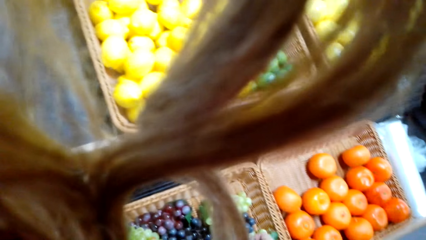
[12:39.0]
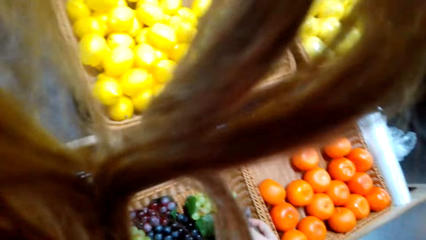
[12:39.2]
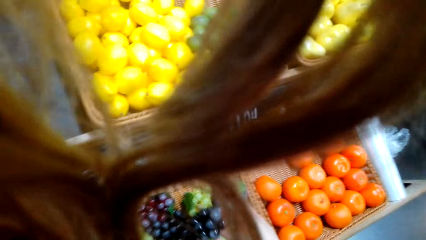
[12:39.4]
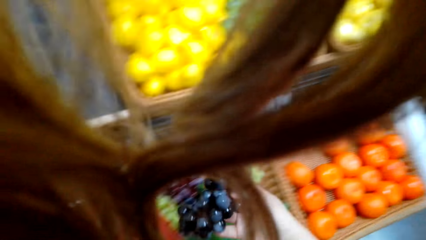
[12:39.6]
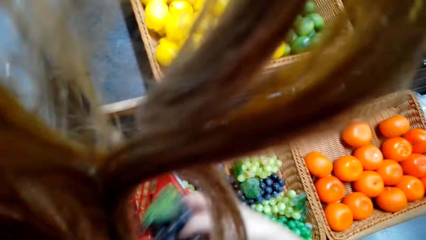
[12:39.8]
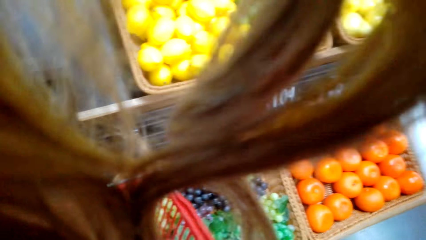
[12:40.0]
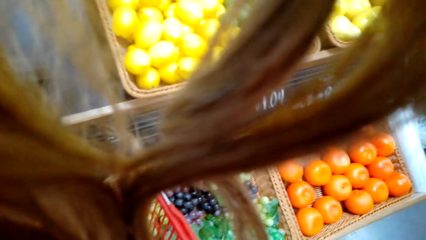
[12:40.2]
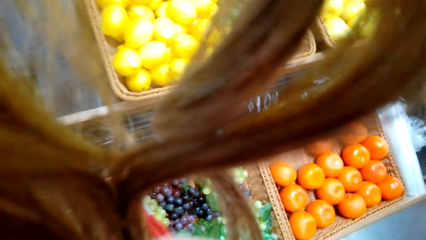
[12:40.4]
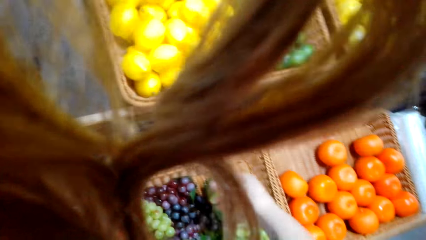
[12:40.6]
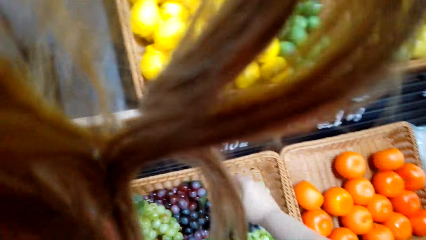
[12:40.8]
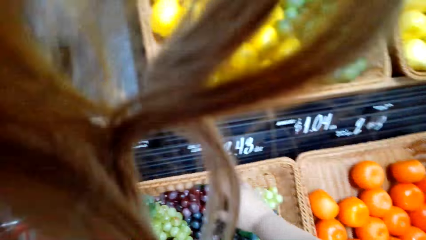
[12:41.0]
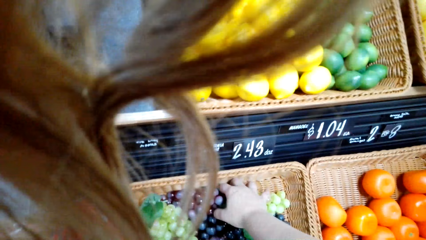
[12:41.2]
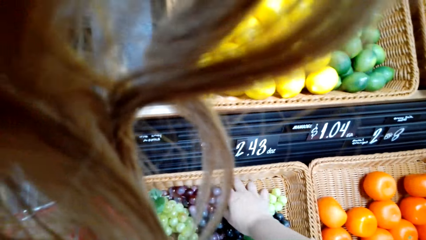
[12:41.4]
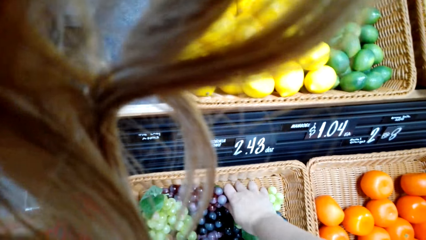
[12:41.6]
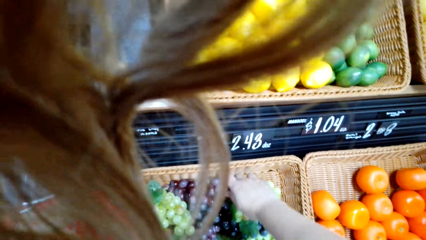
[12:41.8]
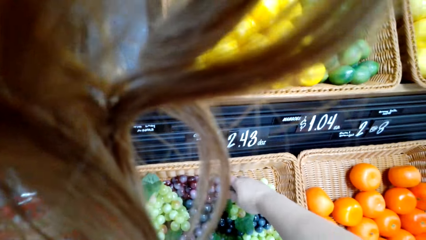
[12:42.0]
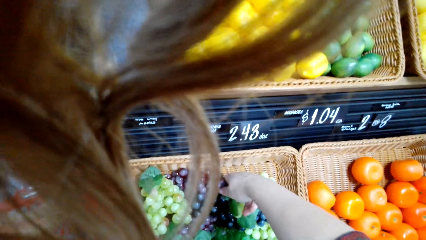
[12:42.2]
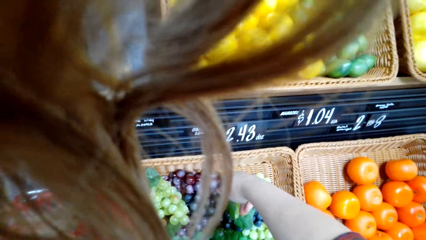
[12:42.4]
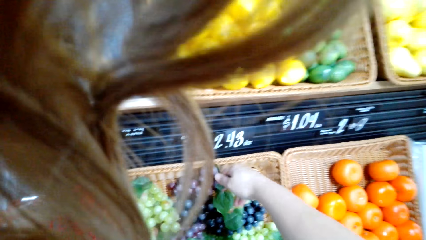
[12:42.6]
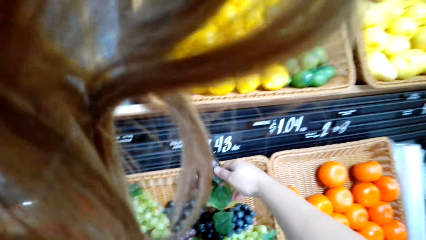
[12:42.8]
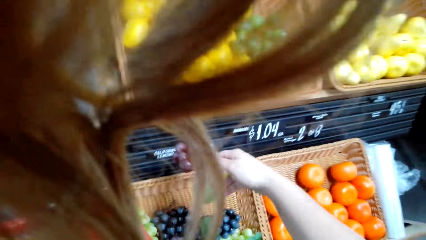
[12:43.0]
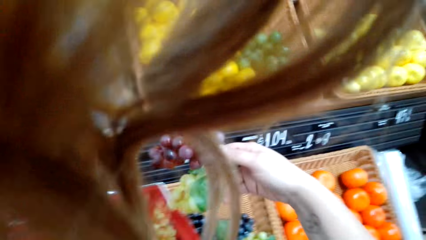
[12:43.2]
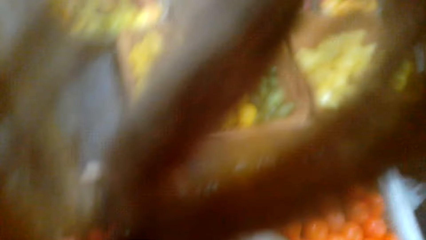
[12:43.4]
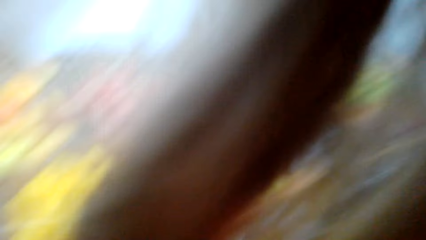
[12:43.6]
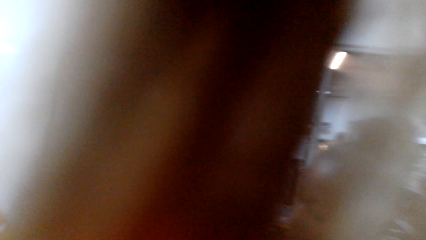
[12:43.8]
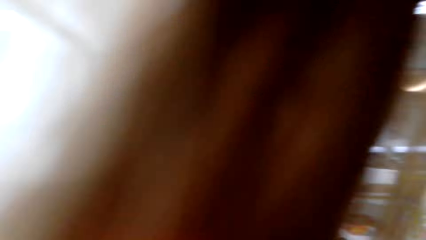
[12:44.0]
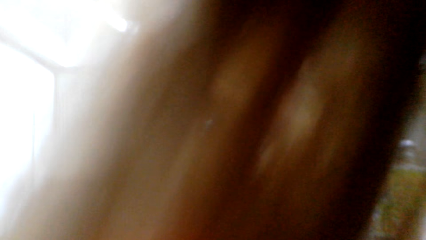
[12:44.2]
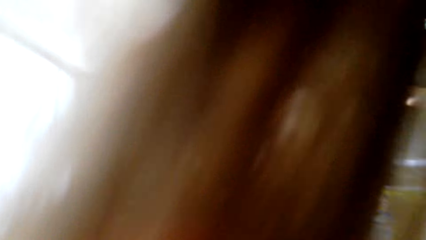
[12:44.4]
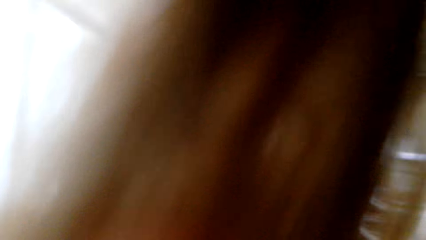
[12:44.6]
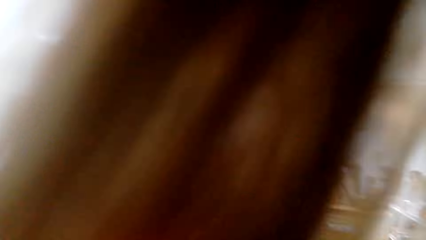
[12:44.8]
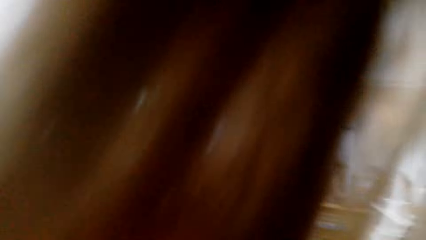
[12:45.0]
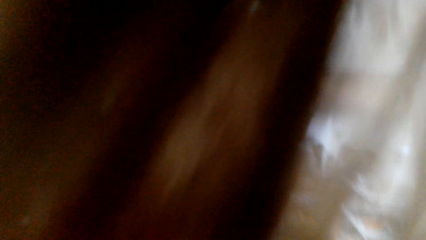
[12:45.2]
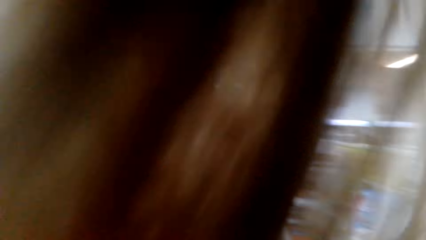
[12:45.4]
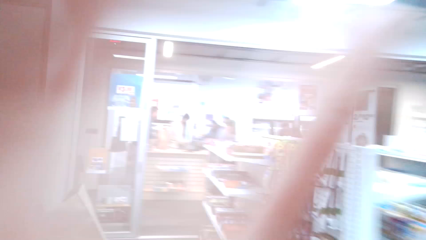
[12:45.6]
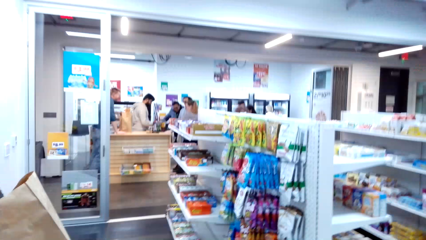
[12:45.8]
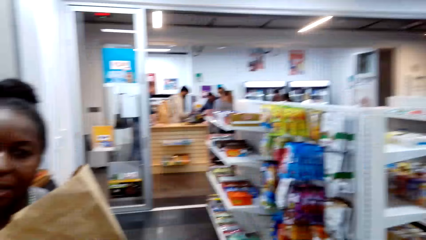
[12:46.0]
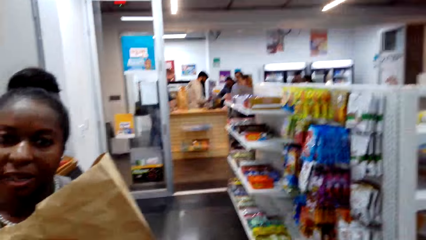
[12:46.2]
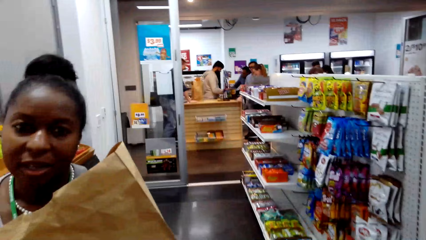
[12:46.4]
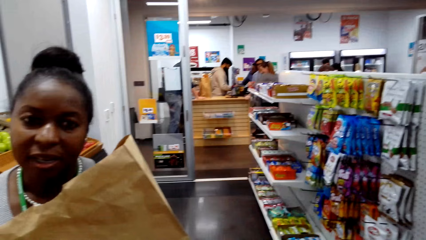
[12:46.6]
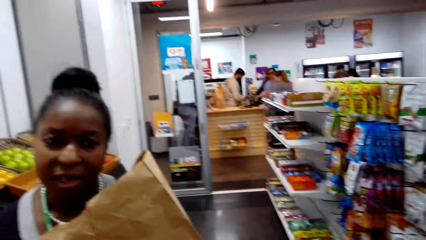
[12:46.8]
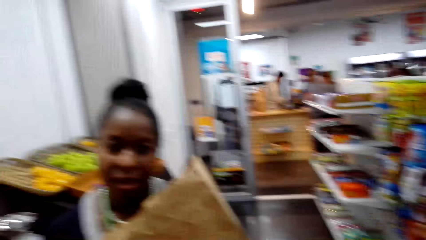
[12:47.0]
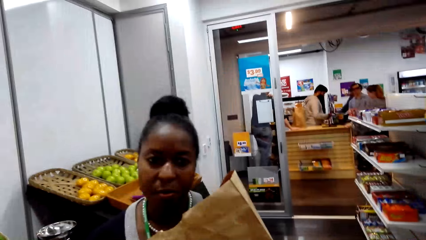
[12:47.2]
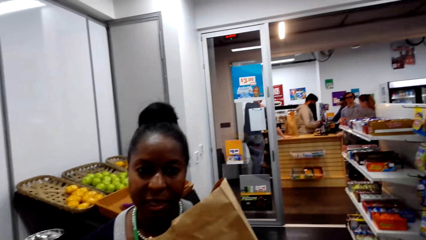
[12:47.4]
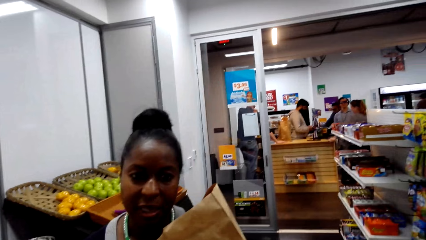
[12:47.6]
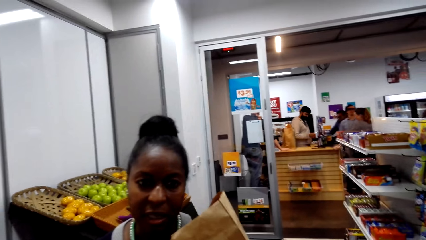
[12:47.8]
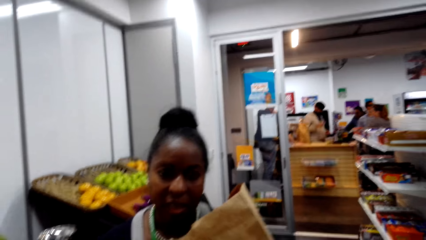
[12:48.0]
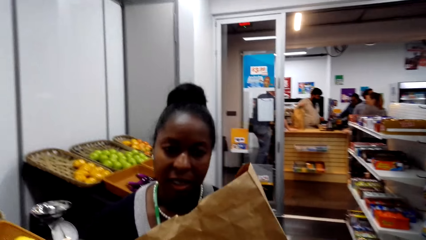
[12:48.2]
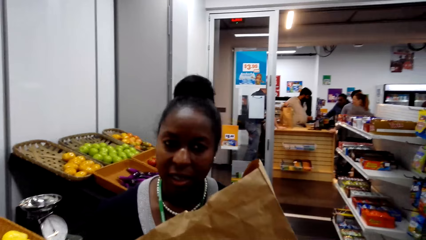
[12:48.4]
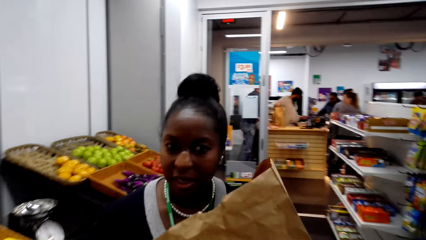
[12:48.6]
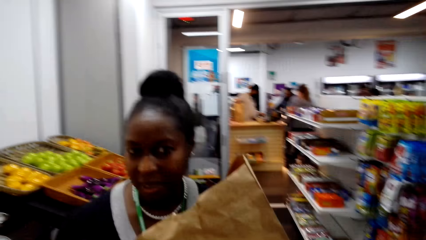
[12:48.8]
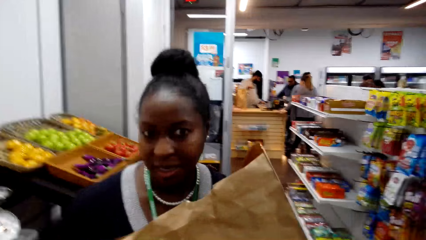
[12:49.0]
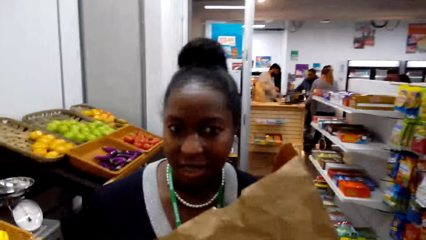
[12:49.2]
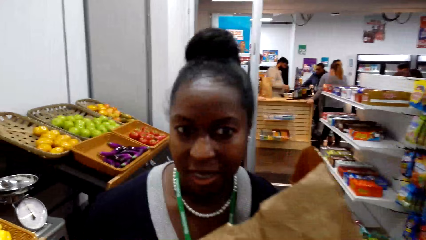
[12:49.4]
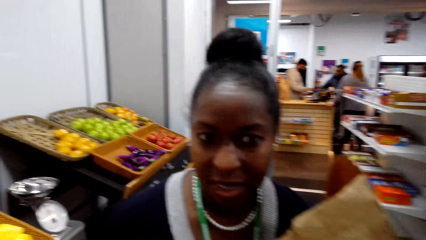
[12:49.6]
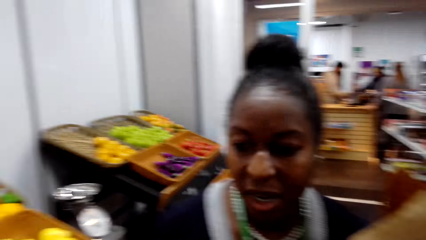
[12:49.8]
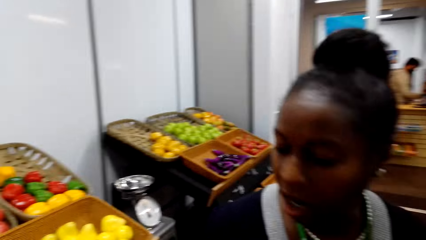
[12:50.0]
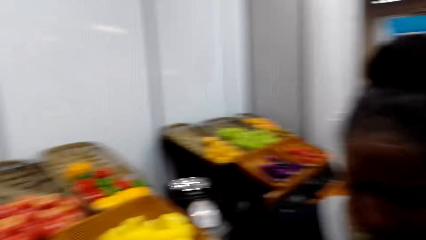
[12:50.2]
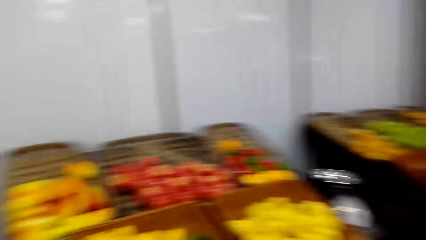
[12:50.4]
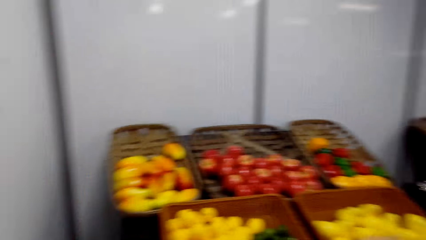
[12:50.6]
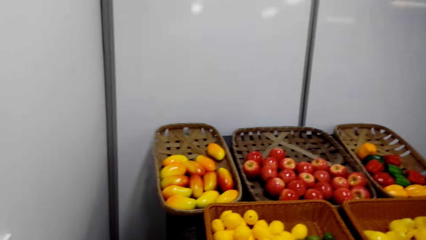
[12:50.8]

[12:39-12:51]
The camera wearer picks grapes in the basket. They converse with a woman. The woman holds a paper bag. The camera wearer converses with the woman. The woman stands in the store.

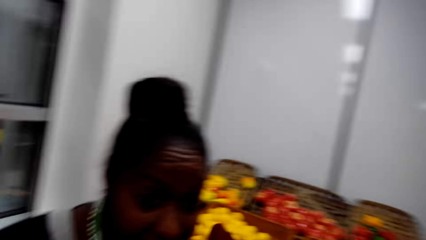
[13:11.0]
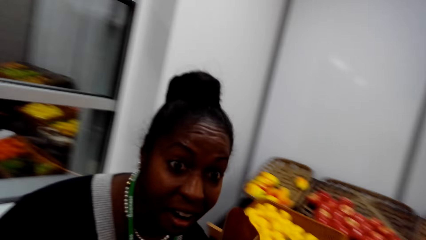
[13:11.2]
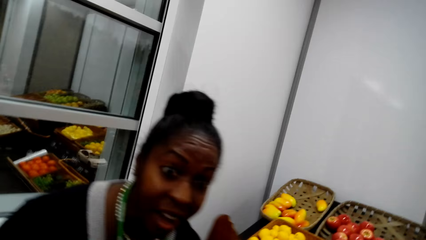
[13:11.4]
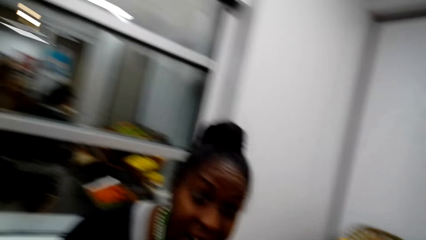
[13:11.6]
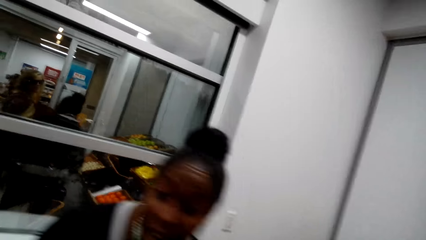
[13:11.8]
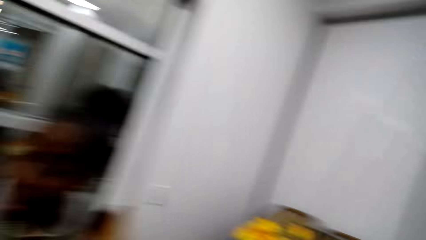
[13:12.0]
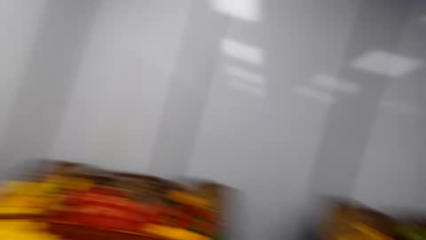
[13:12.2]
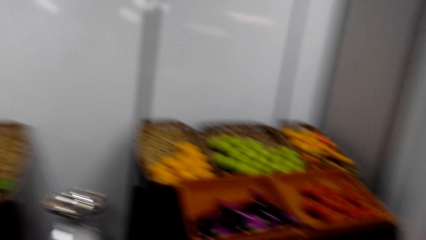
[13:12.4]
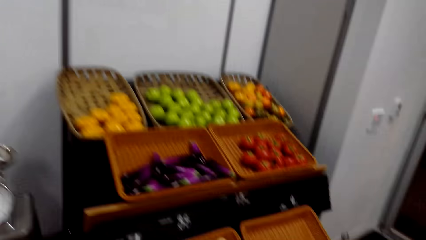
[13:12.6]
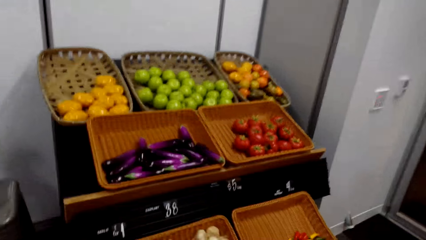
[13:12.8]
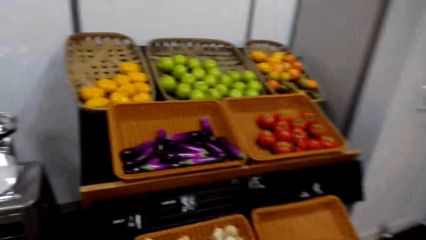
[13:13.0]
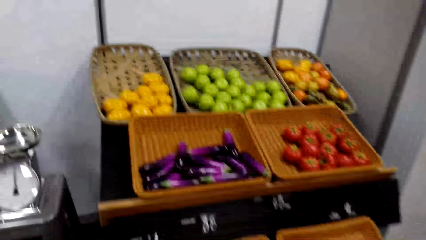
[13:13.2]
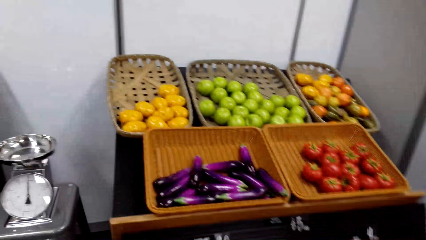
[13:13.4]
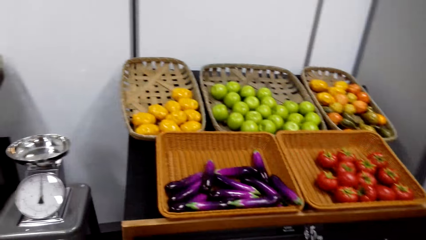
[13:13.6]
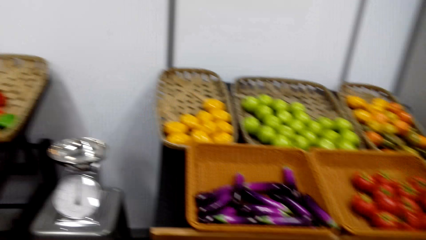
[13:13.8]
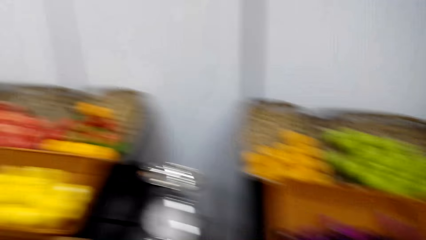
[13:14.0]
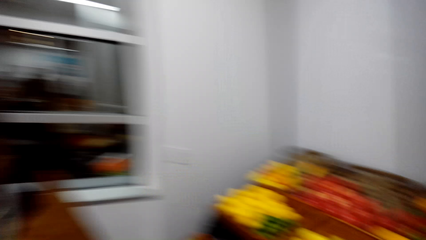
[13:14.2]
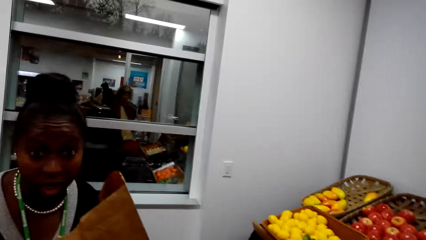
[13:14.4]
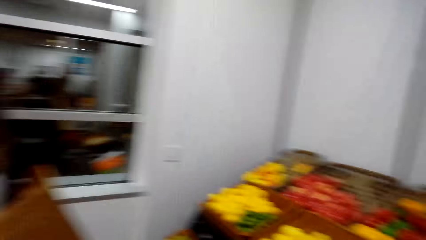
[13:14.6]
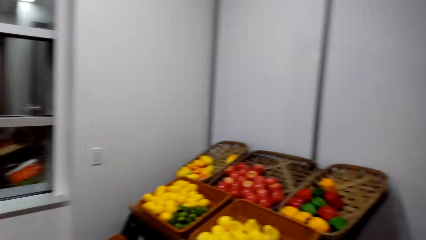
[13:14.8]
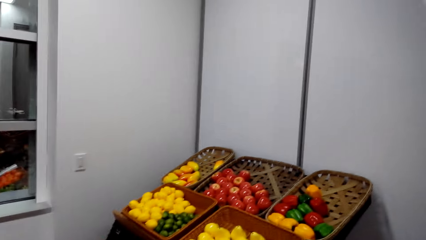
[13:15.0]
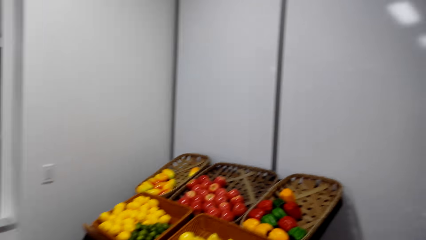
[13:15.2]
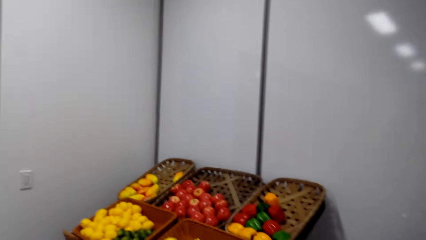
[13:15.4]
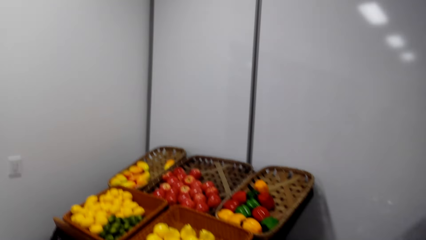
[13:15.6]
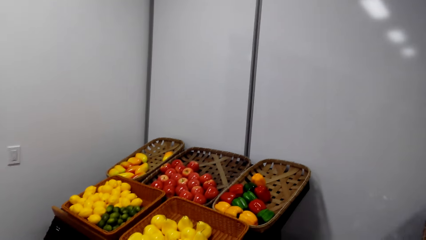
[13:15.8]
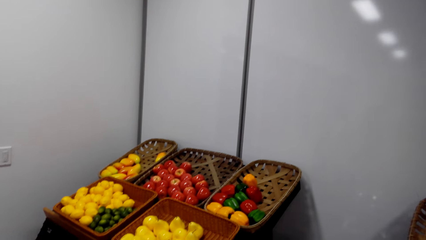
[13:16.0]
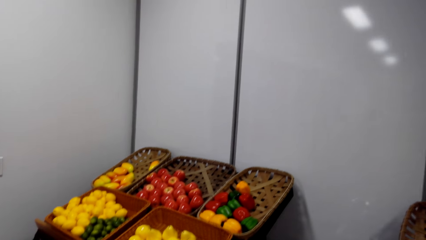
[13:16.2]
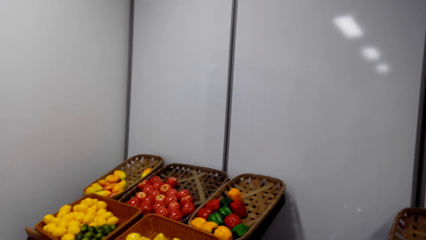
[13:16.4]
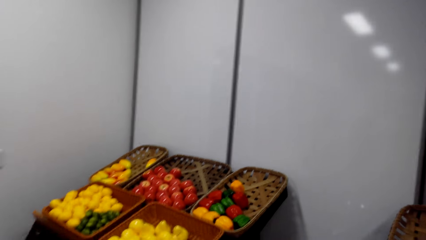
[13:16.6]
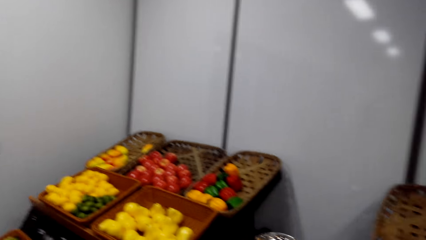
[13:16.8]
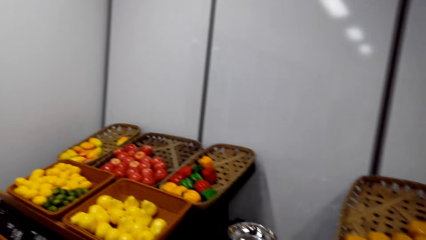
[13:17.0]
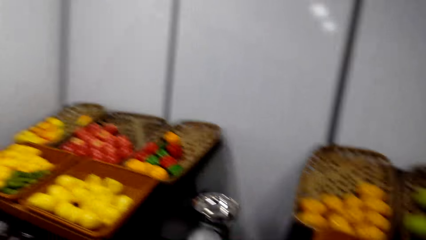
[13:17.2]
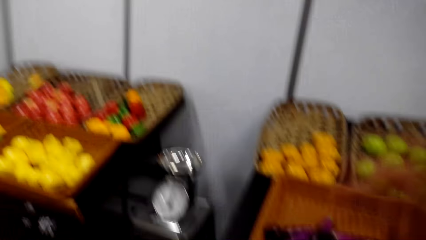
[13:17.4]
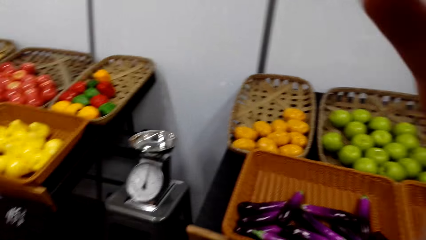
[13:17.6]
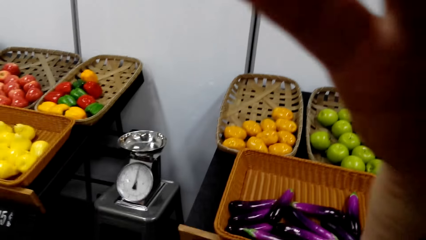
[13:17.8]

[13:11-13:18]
The camera wearer walks to the other side of the fruit compartment. They converse with a woman. They converse with the woman again and gaze at some fruits.
